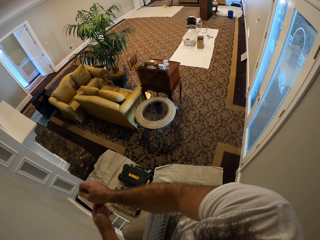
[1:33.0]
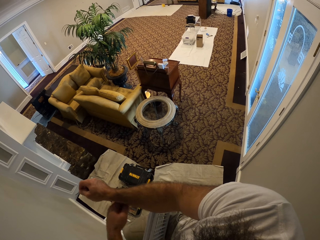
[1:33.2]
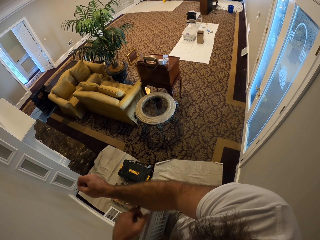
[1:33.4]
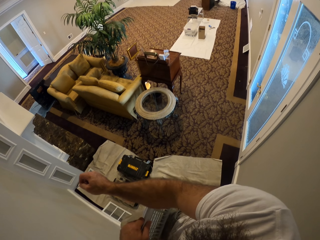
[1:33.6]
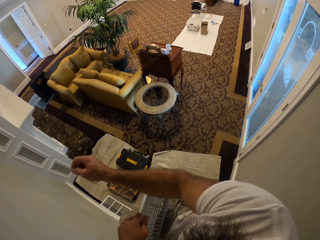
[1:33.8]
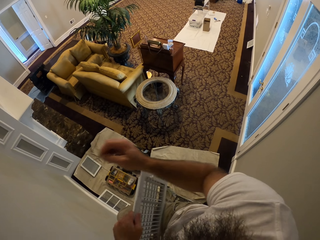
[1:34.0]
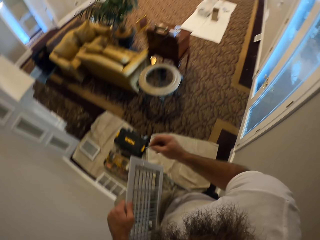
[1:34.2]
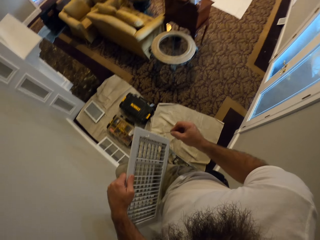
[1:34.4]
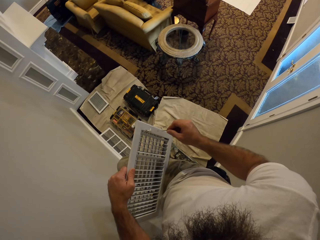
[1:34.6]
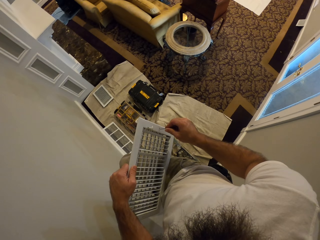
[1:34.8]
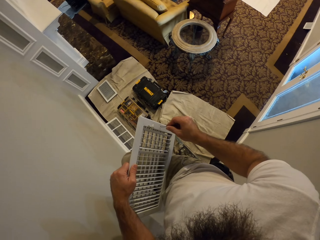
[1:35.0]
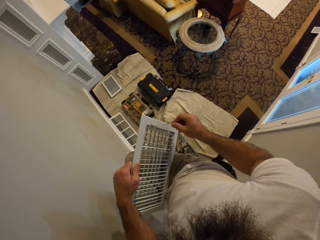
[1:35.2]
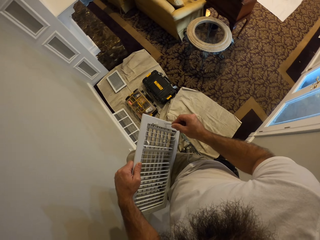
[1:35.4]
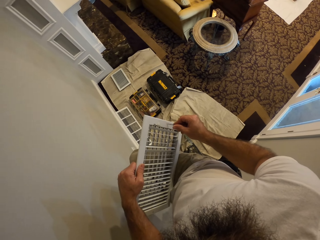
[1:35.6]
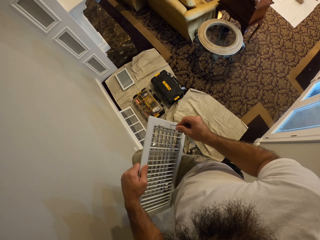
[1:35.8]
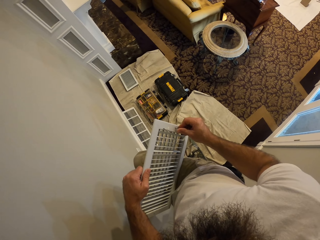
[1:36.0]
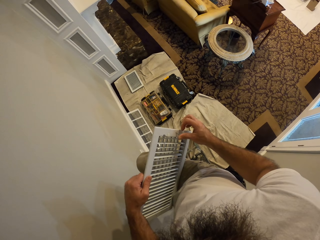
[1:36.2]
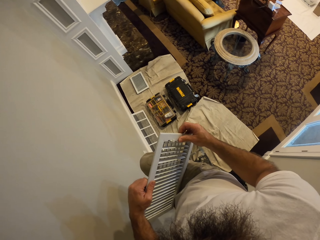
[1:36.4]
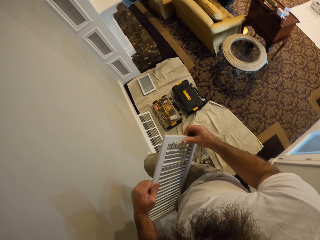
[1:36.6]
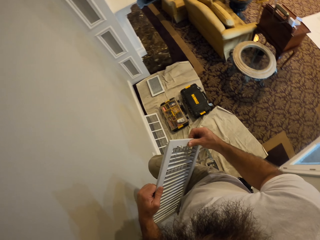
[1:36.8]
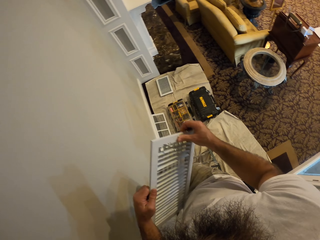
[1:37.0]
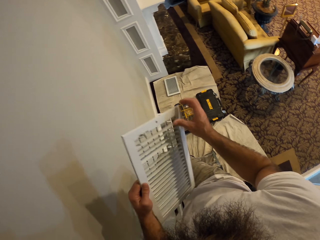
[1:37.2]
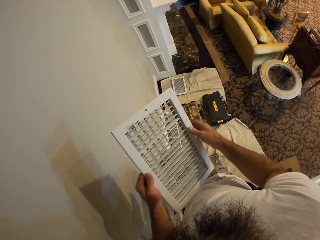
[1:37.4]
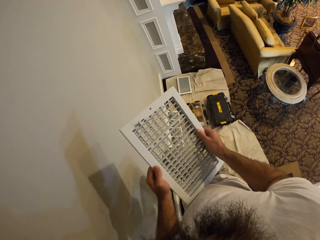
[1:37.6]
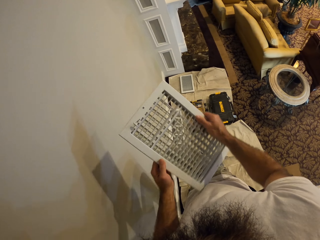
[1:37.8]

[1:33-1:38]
The camera wearer puts the screws in the vent cover with his right hand. He fixes a light pallet.

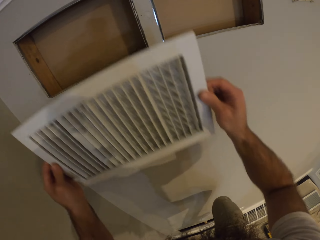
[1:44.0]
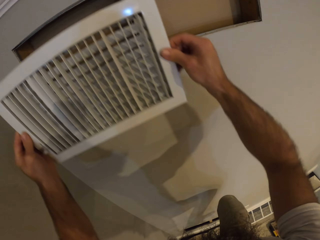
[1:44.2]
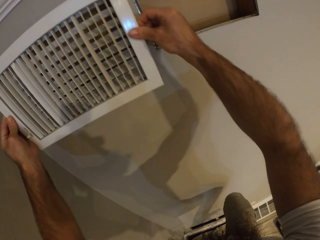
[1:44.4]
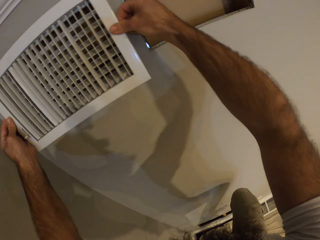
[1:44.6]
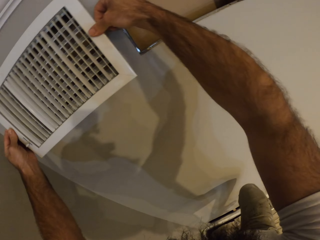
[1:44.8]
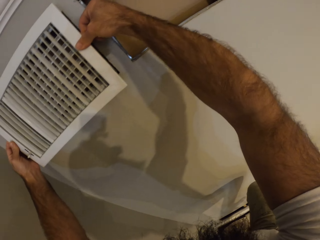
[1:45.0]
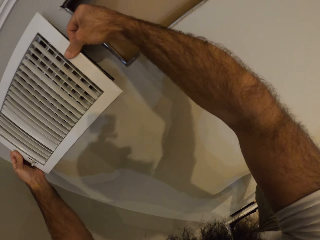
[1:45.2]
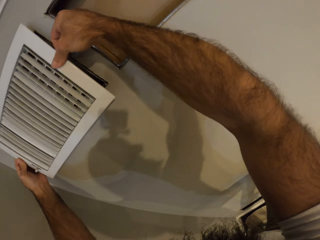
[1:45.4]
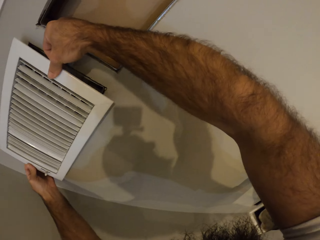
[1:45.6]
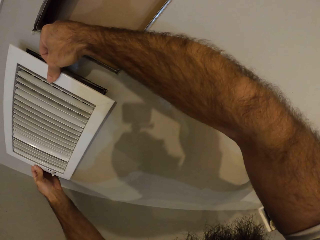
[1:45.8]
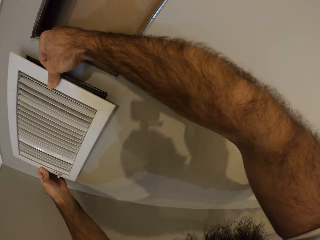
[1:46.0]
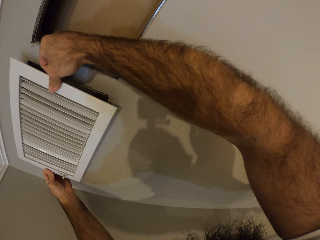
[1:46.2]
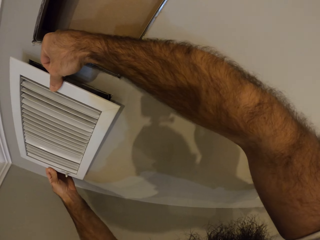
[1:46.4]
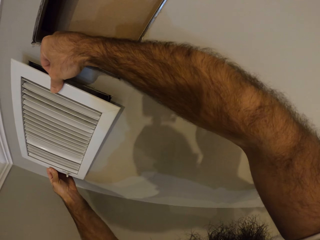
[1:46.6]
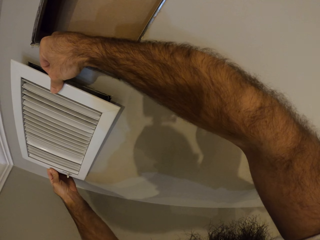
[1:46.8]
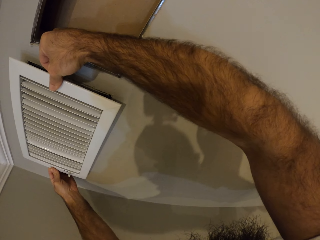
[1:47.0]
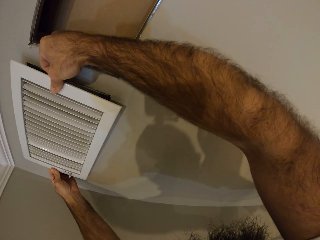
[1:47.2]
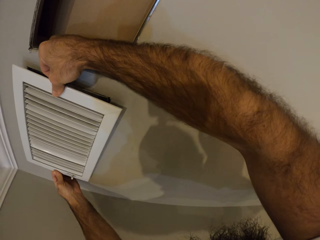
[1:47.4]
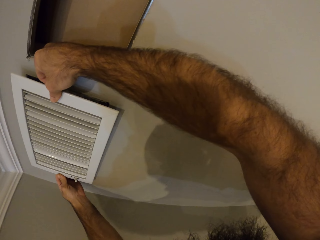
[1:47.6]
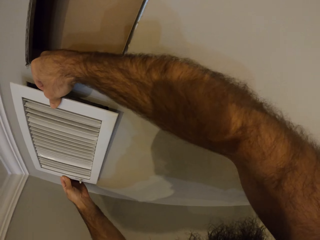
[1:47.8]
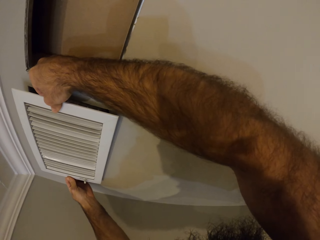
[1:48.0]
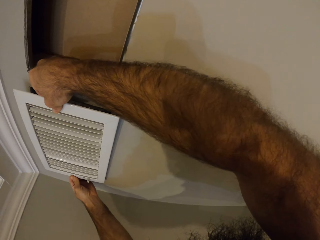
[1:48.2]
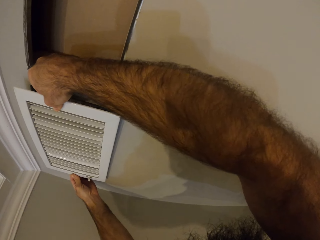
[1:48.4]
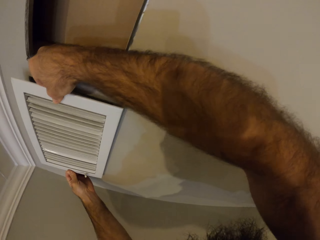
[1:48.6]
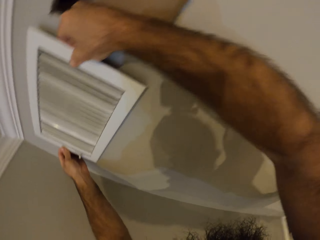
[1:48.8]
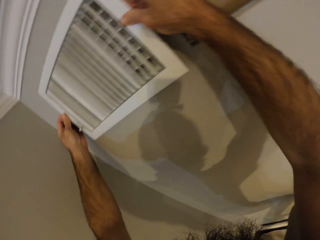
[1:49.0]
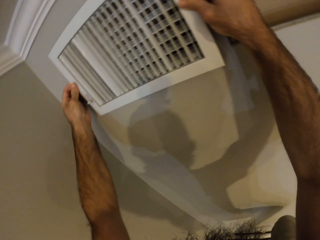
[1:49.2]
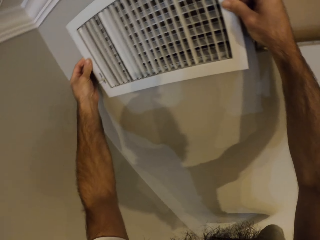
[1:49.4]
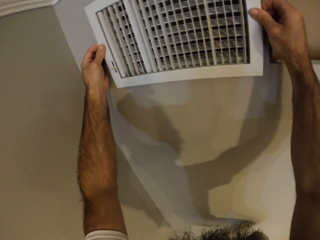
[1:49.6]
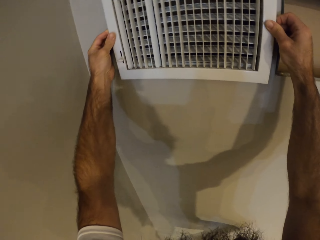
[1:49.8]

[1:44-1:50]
The camera wearer covers a vent with the vent cover with both hands. They fix a light pallet on the wall.

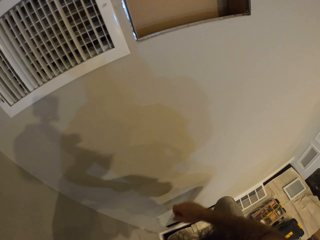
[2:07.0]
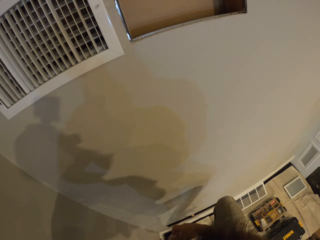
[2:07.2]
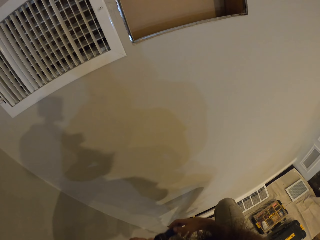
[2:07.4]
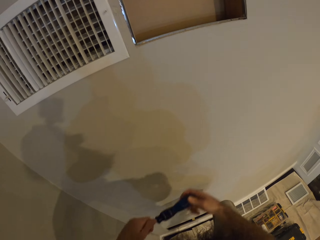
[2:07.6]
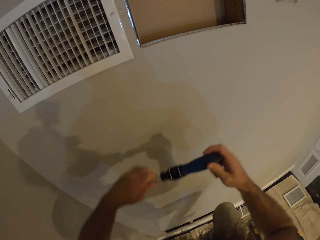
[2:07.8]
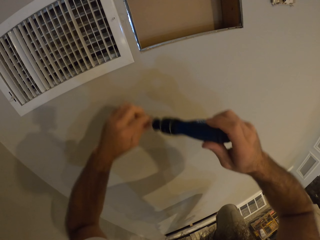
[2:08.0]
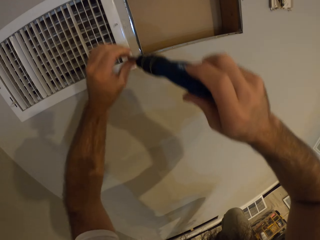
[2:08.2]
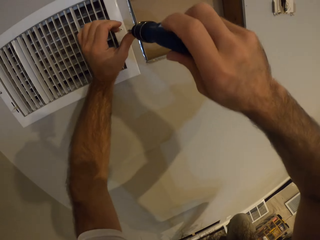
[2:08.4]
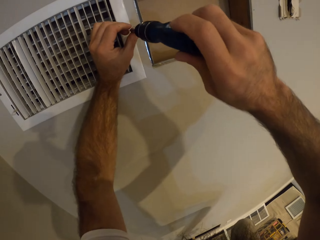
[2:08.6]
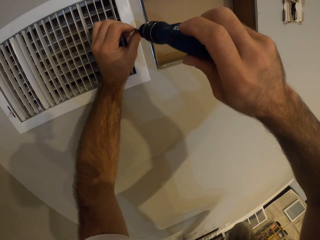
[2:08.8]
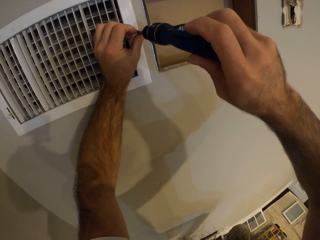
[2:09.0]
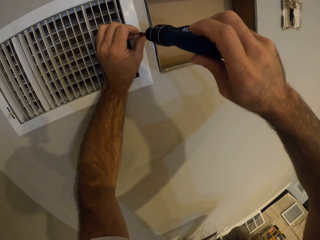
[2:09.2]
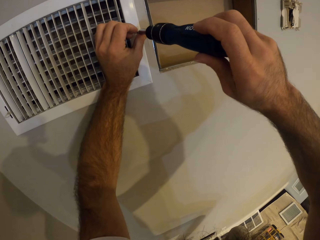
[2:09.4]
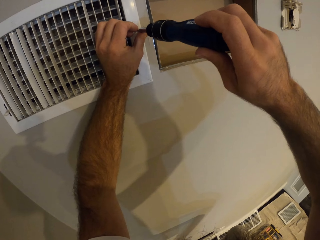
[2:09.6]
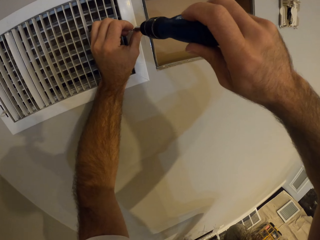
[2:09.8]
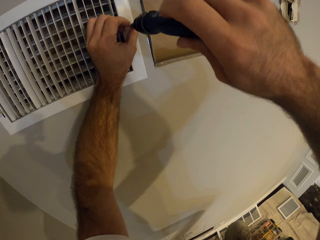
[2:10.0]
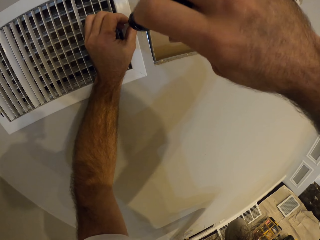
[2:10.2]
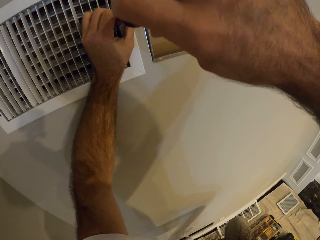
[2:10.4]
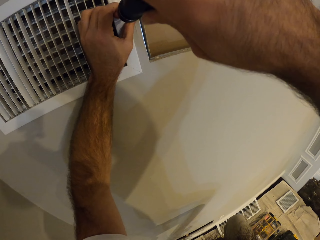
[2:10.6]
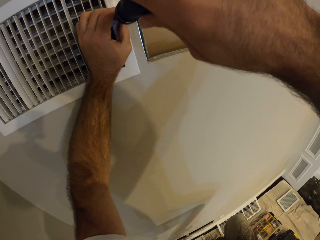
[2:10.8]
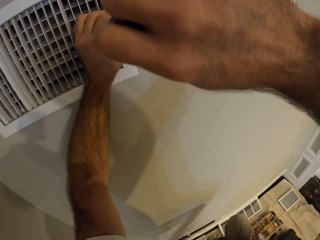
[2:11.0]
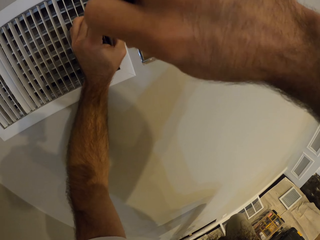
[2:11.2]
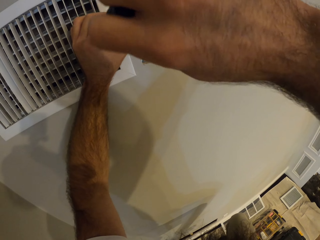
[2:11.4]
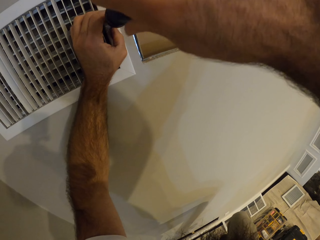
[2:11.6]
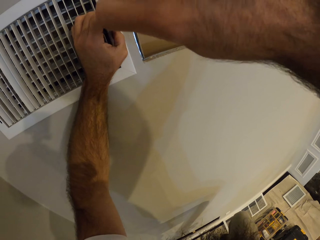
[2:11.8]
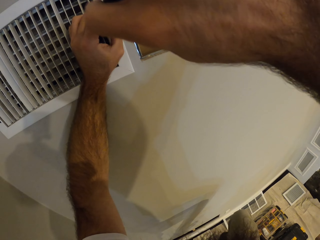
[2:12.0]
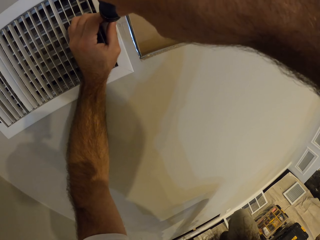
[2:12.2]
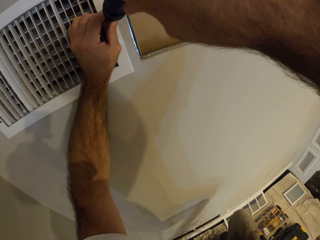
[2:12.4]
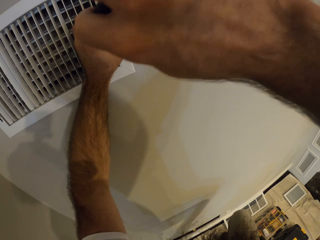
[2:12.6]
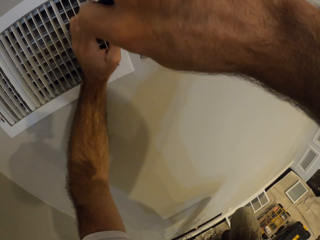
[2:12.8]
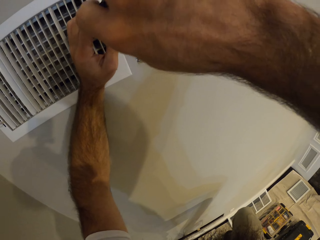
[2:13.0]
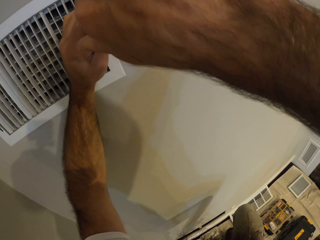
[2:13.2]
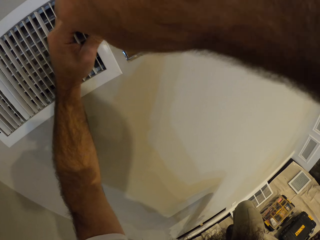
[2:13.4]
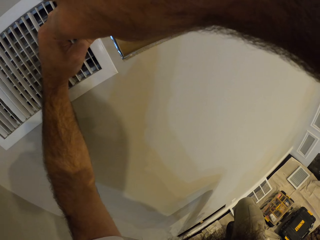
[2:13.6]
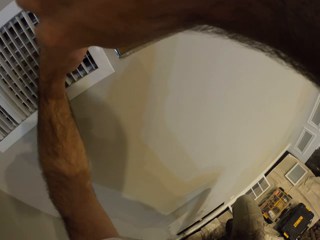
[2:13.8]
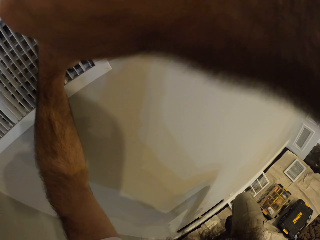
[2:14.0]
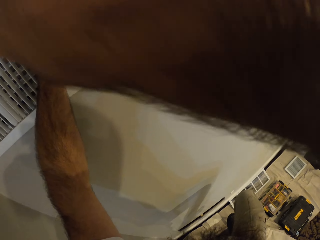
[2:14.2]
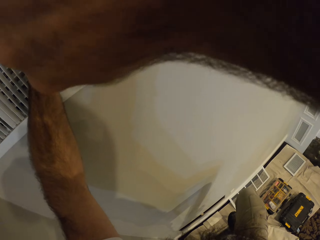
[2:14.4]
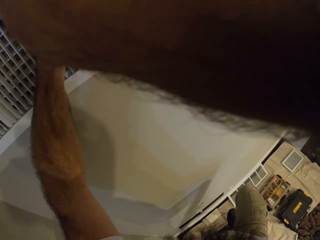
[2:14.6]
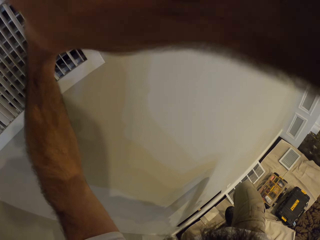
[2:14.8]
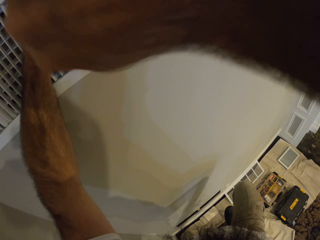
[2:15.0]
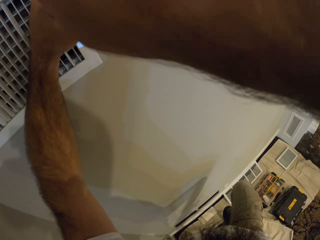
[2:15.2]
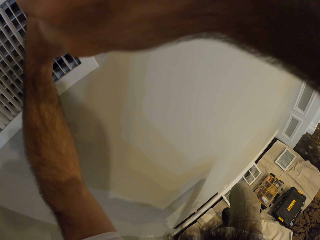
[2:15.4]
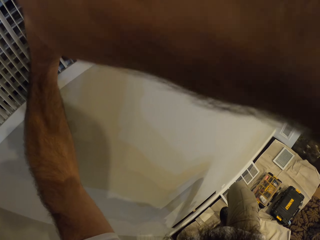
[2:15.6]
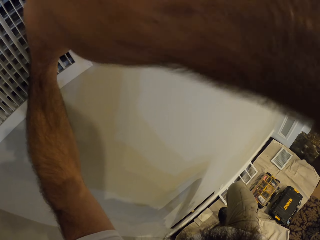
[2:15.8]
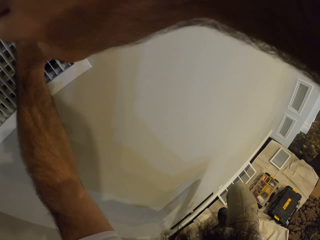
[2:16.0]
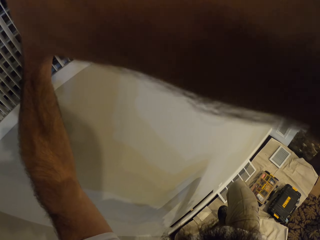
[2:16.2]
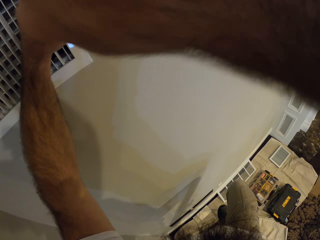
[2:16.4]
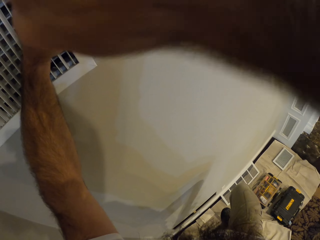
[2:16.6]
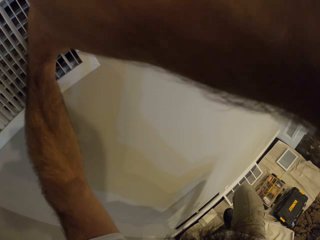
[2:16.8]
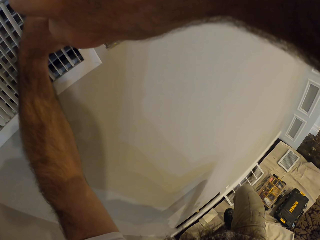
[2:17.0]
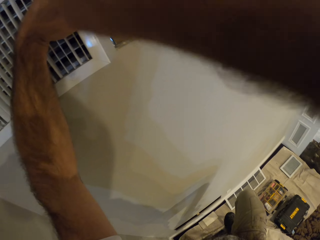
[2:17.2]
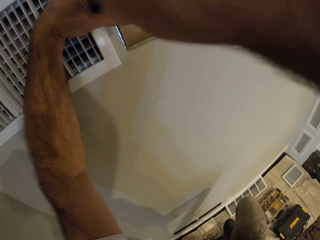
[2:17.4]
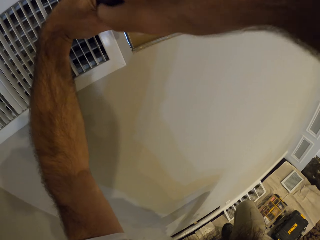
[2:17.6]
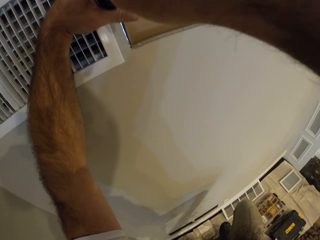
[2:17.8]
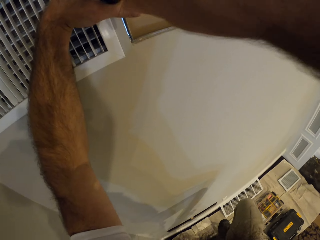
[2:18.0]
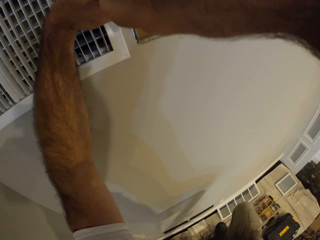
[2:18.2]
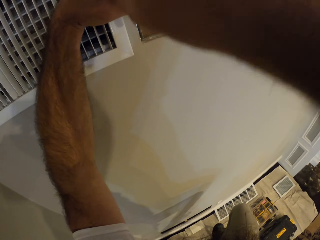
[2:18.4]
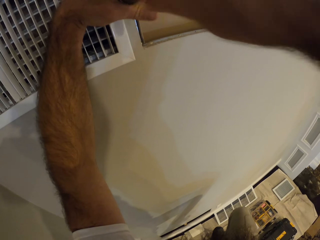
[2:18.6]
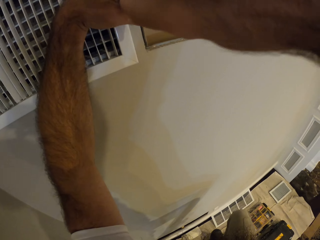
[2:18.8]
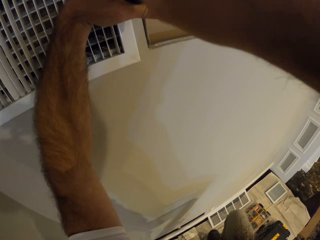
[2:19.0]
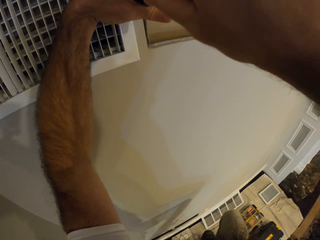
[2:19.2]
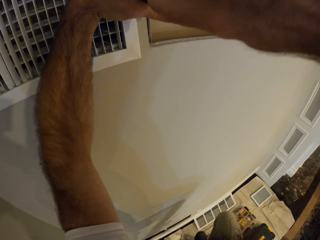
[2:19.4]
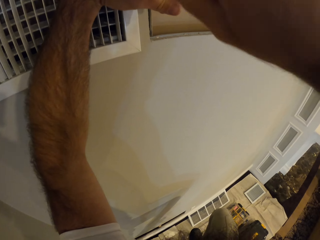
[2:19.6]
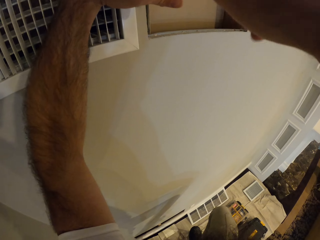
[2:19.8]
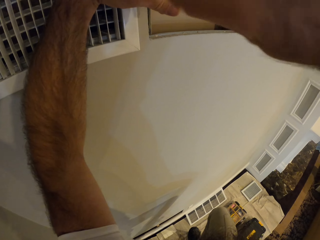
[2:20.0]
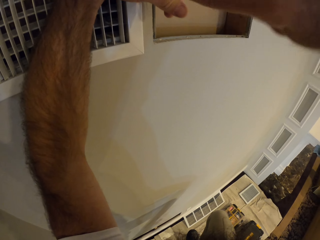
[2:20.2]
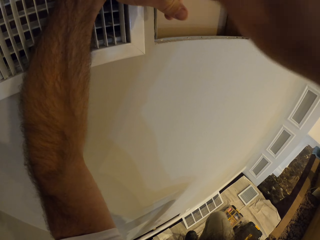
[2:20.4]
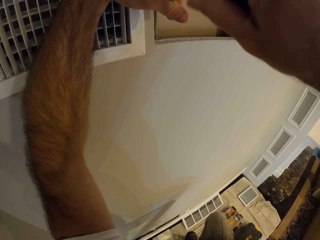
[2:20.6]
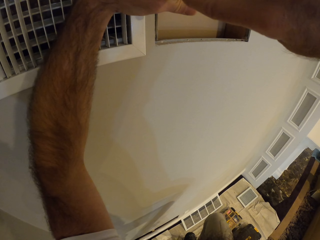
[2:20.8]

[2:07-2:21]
The camera wearer drives in the screw with a screwdriver in both hands. They fix a light pallet with the screwdriver.
